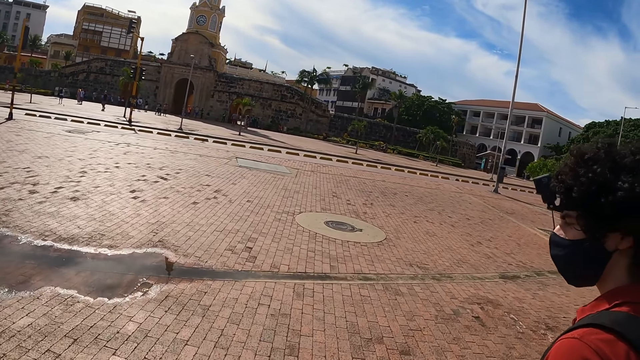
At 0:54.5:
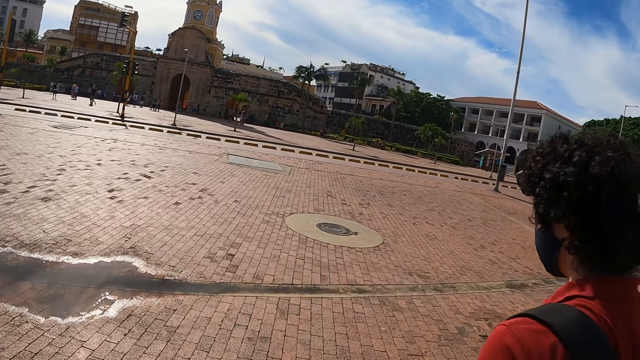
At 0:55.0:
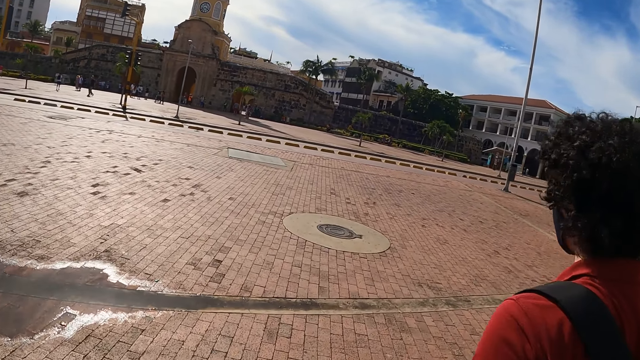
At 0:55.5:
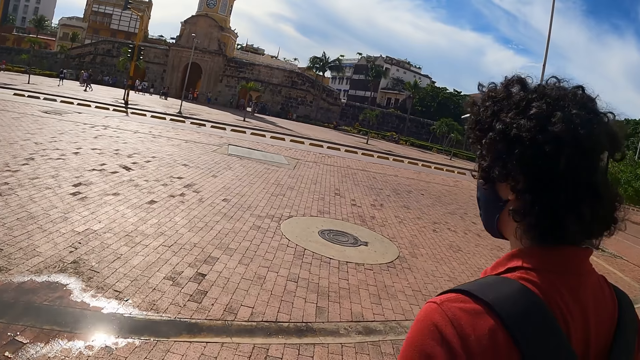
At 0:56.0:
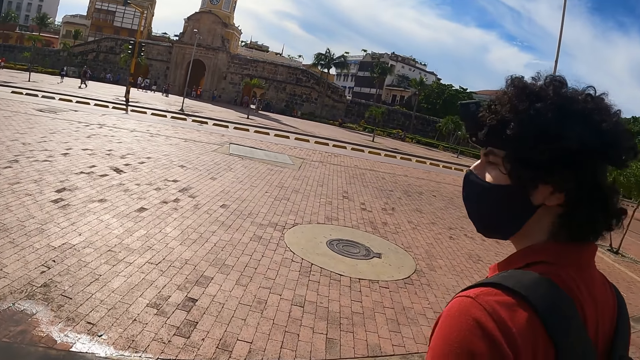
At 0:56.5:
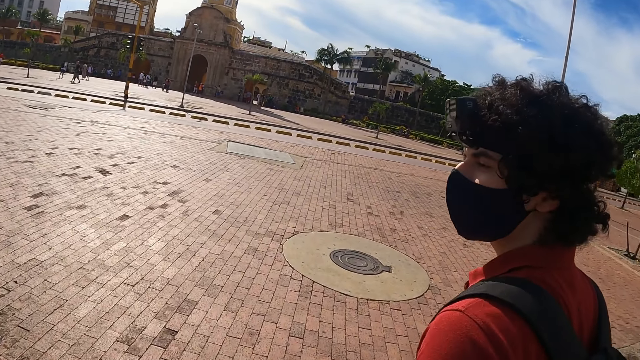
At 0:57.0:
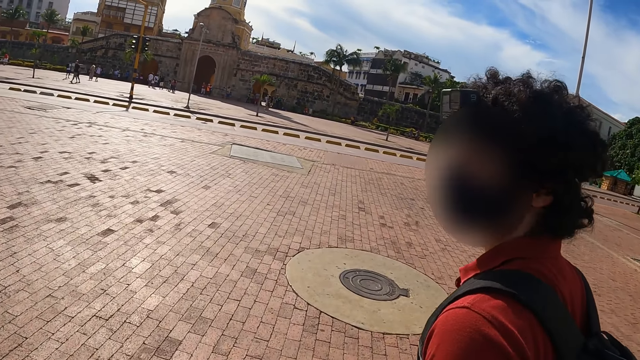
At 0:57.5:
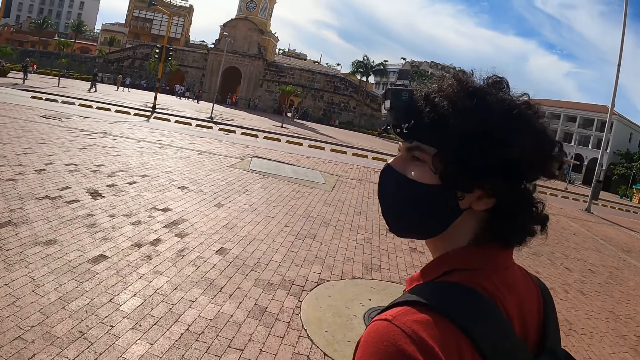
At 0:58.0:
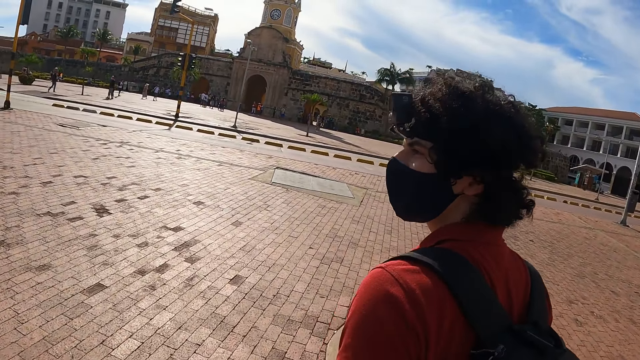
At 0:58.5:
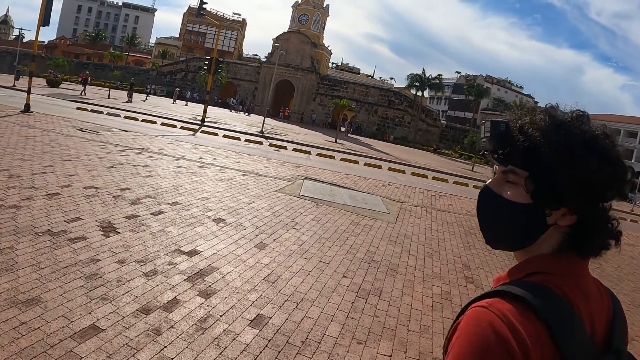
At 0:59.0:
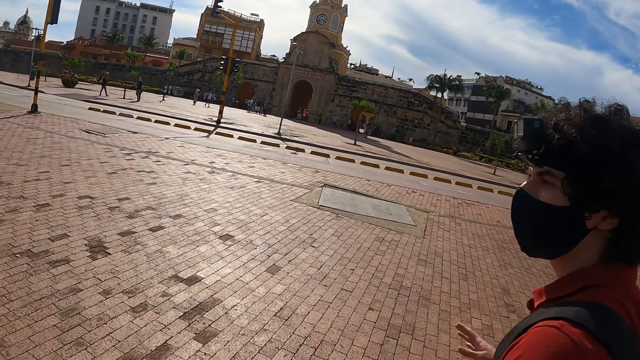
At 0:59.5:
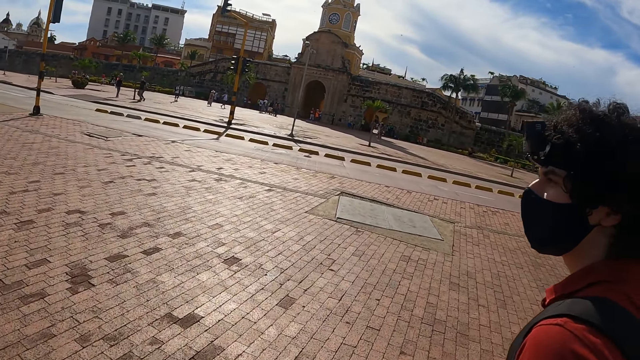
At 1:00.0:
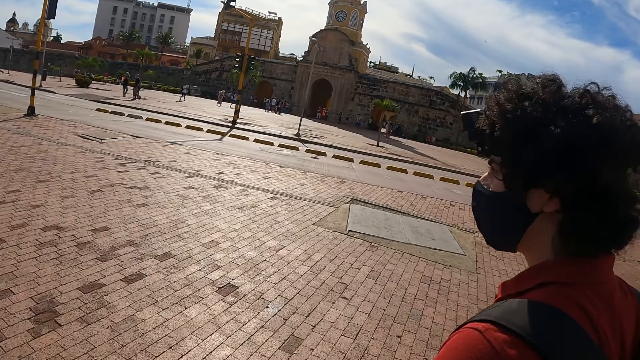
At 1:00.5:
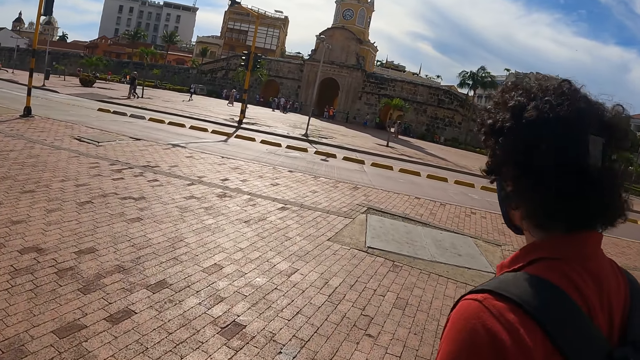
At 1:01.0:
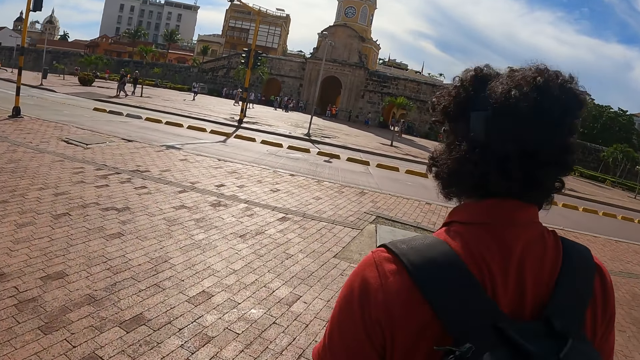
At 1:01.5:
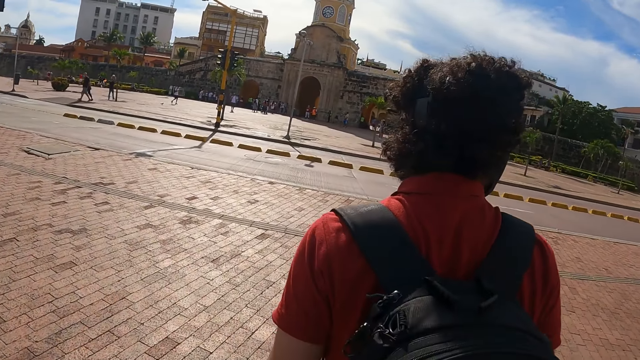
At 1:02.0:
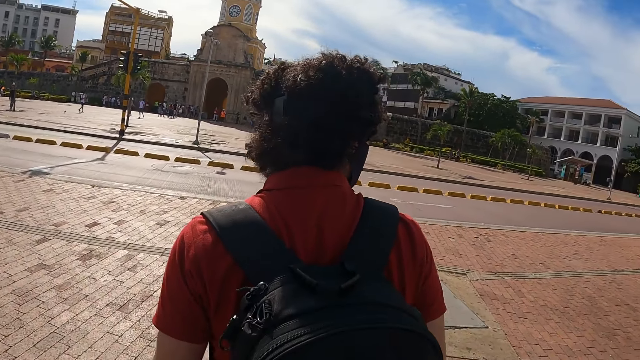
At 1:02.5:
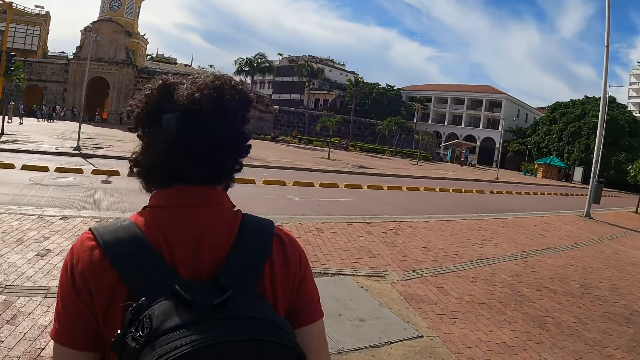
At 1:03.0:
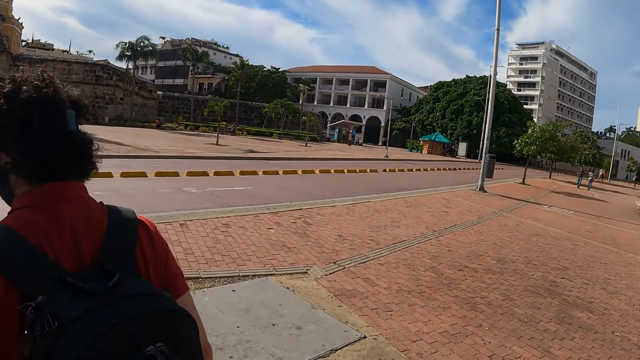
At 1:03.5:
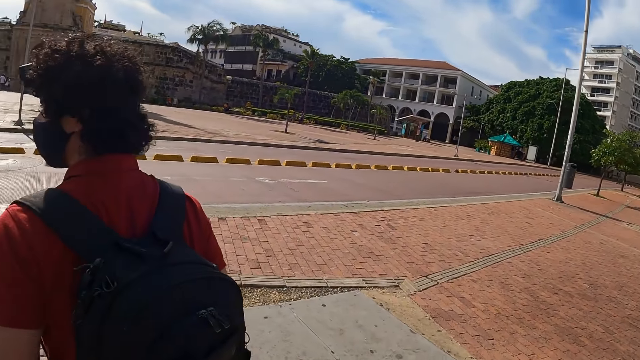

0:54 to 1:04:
The camera wearer walks along the road.

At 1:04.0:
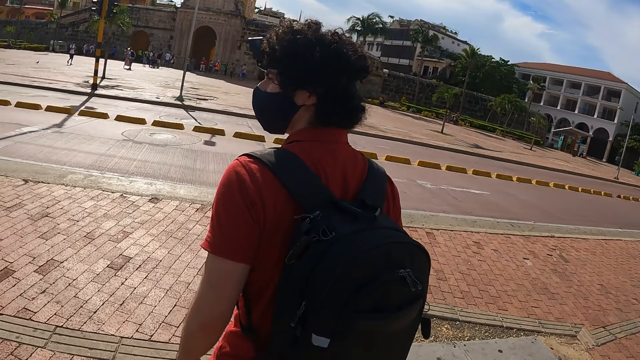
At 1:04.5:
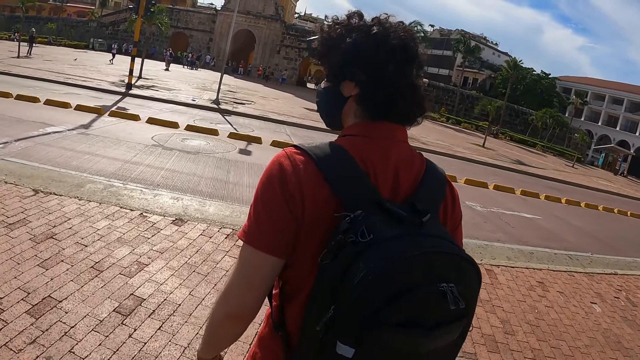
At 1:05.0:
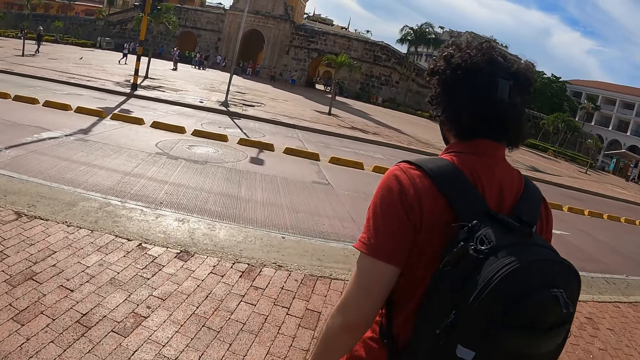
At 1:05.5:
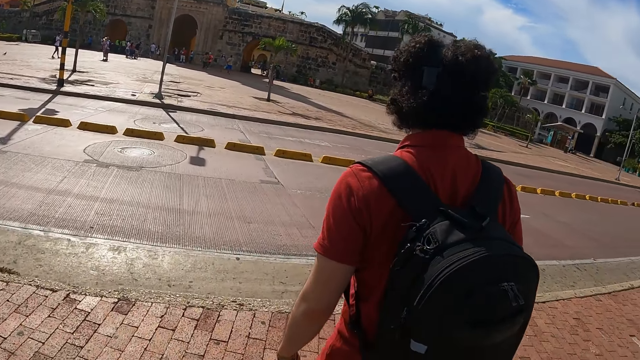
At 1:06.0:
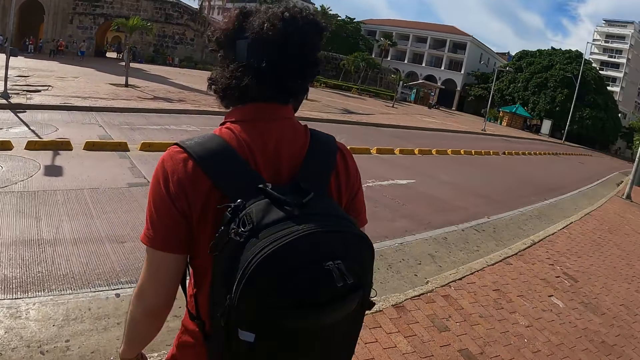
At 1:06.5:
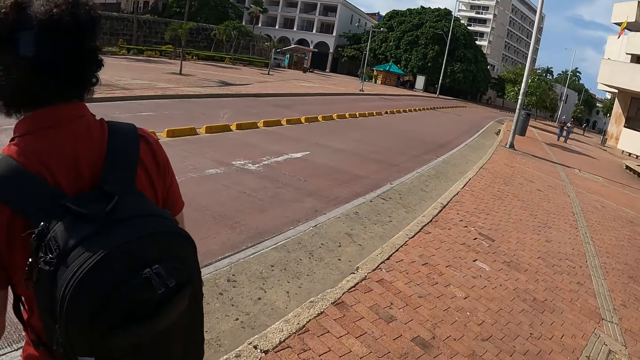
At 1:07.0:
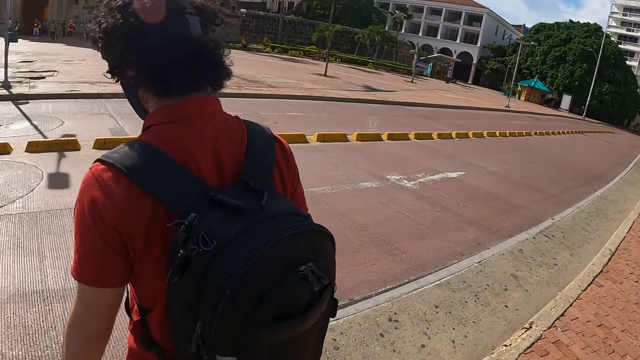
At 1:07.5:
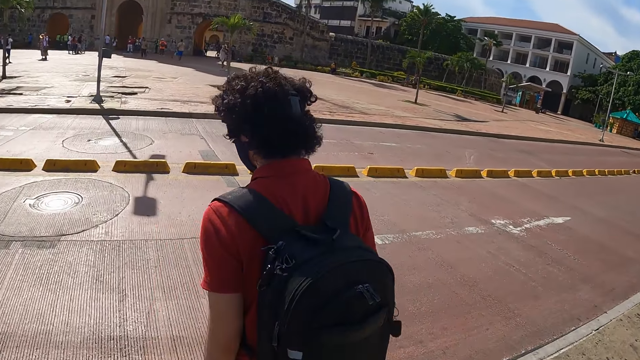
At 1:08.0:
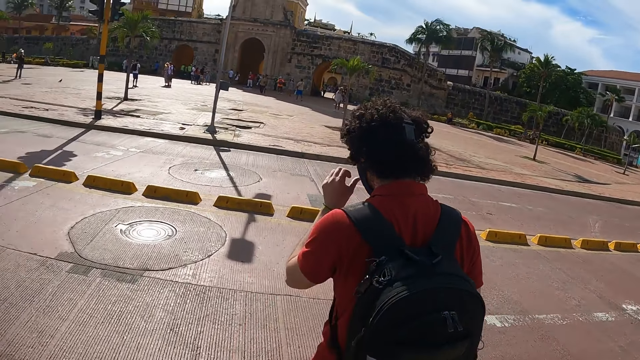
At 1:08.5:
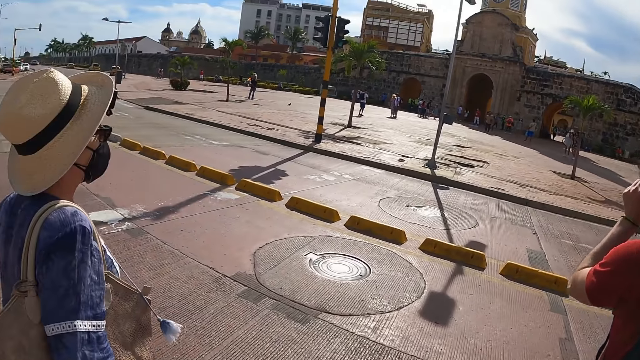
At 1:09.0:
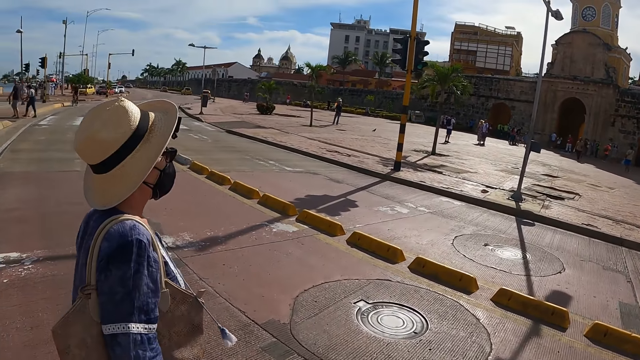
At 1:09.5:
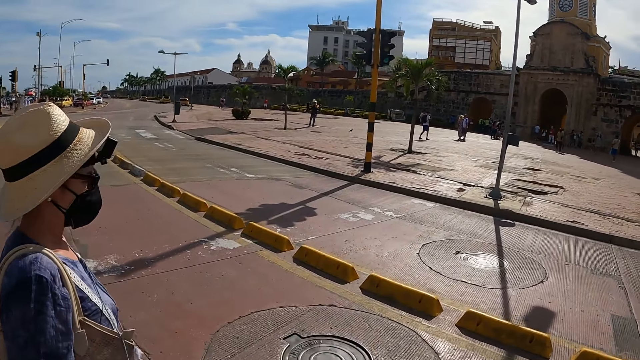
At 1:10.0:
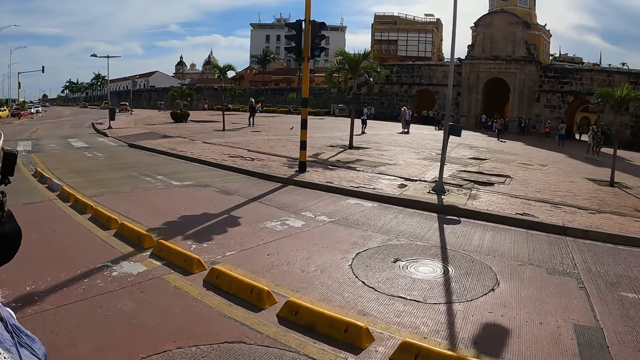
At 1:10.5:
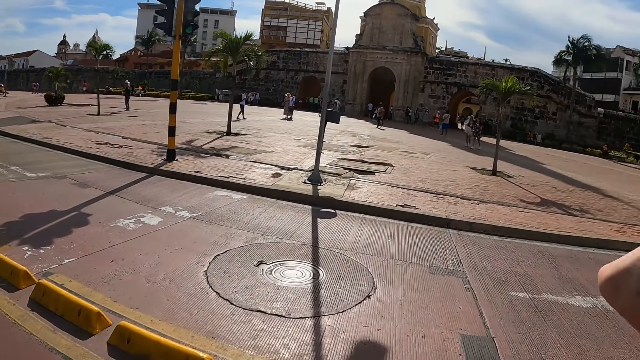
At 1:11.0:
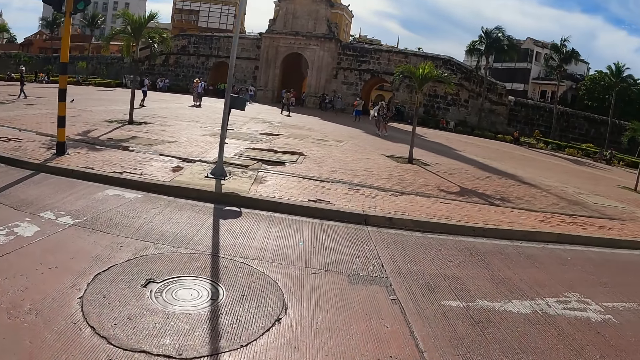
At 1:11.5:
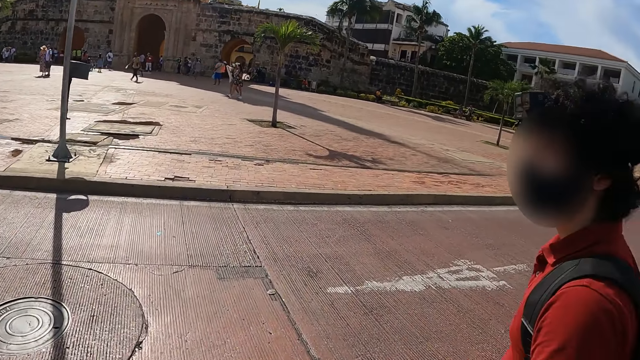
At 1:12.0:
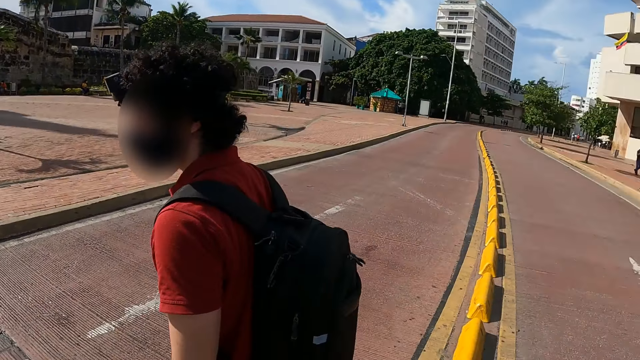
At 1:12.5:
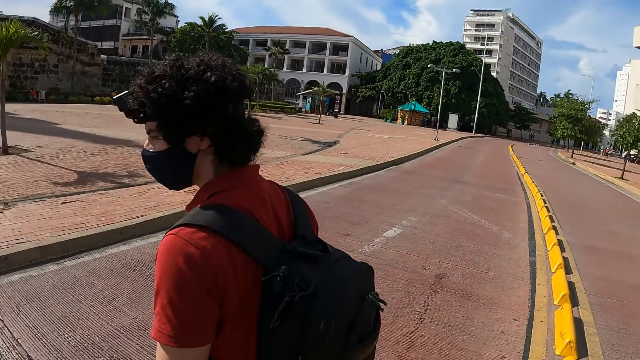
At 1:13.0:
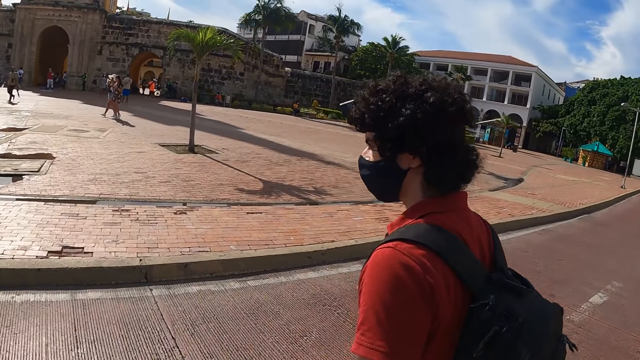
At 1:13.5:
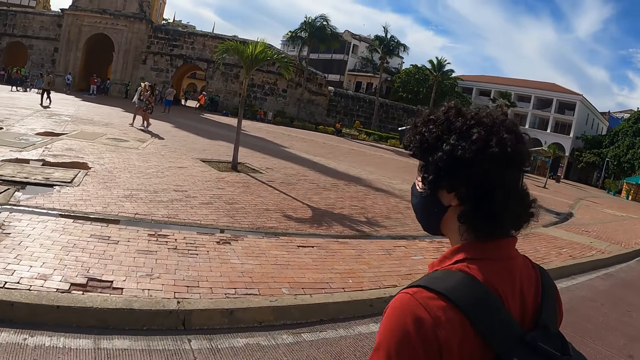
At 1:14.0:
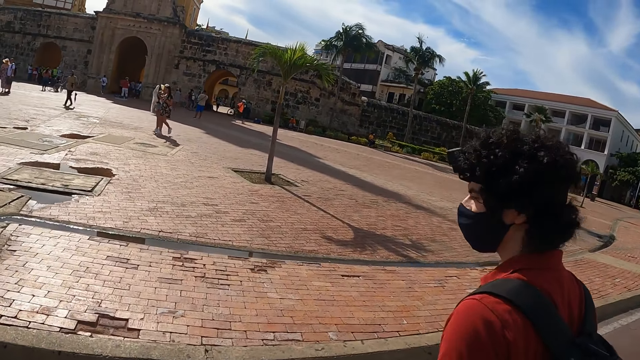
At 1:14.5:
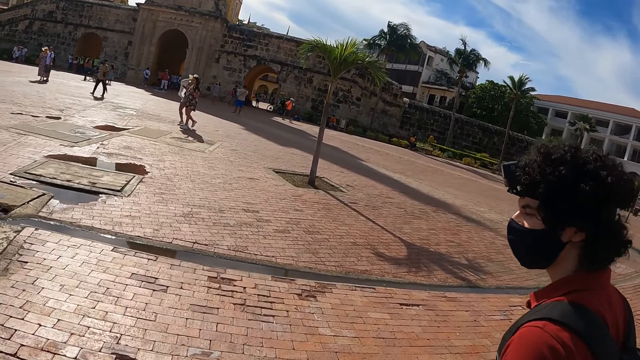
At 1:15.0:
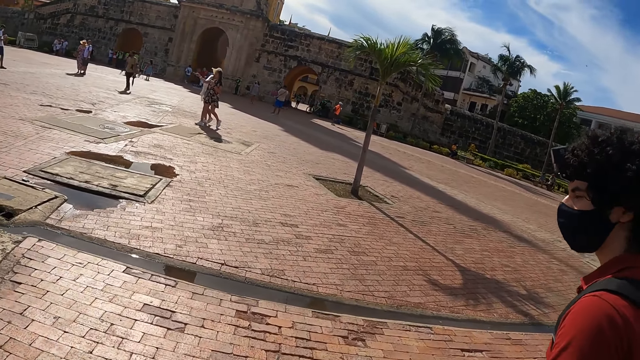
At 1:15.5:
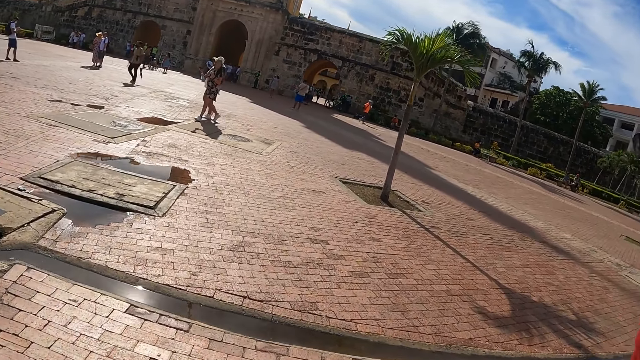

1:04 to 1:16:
The camera wearer crosses the road.
